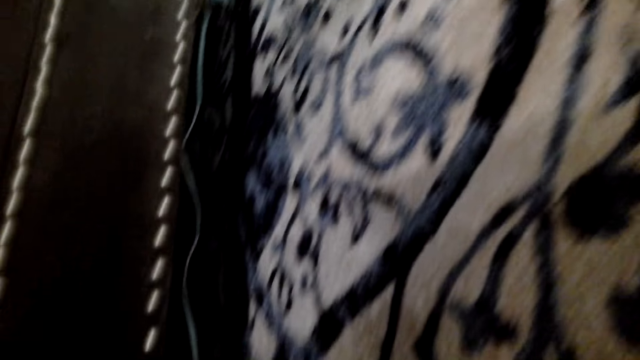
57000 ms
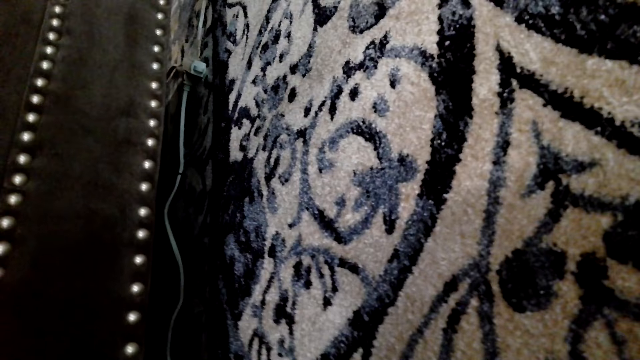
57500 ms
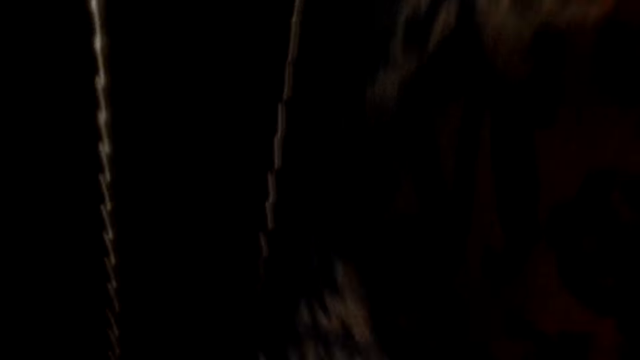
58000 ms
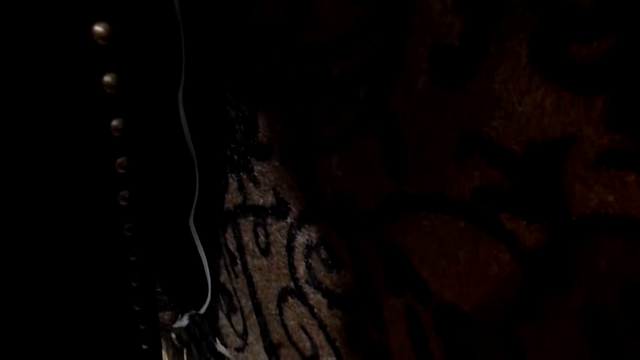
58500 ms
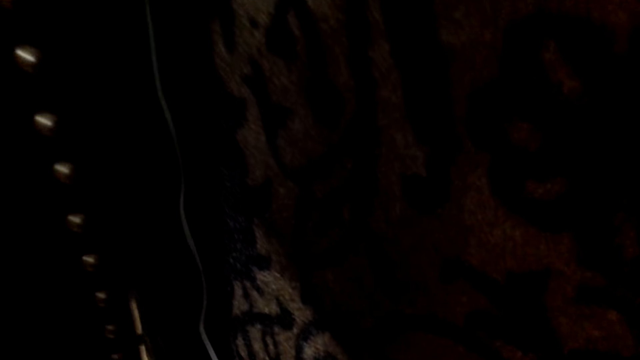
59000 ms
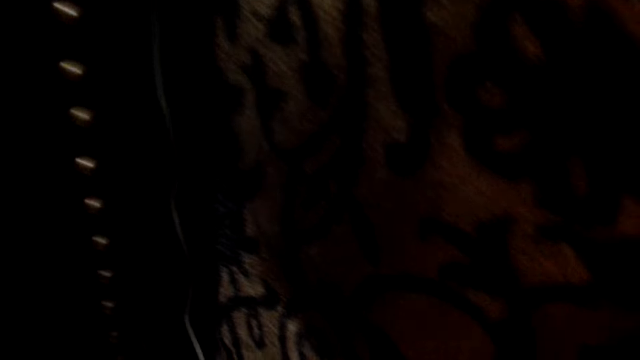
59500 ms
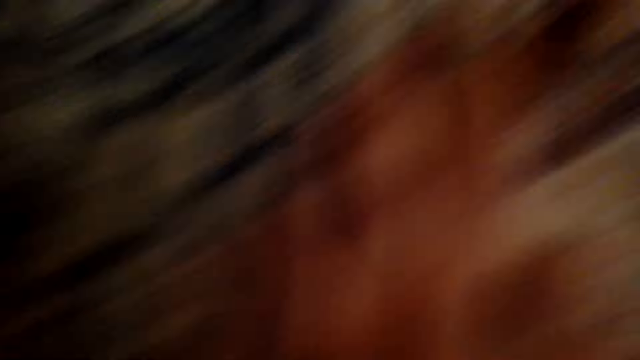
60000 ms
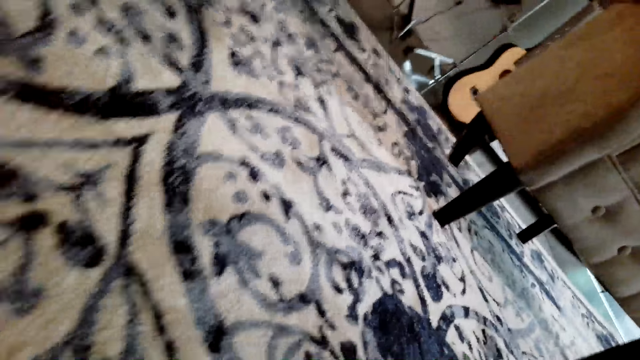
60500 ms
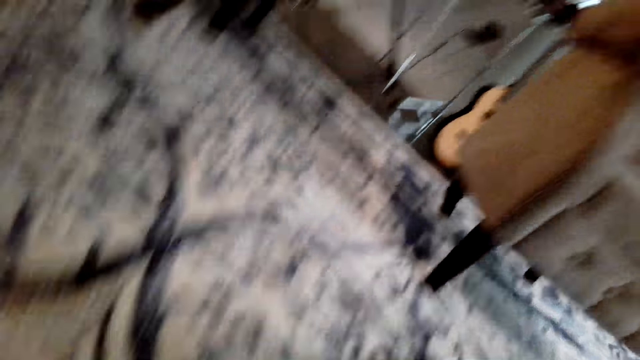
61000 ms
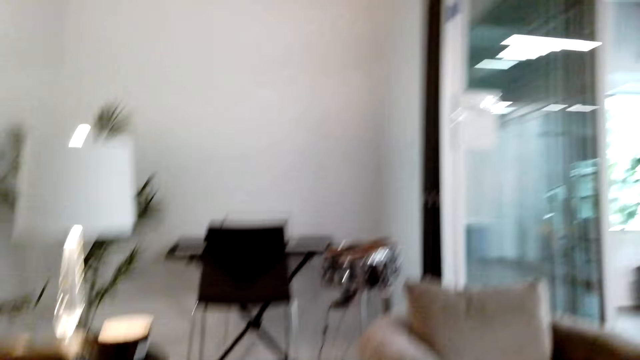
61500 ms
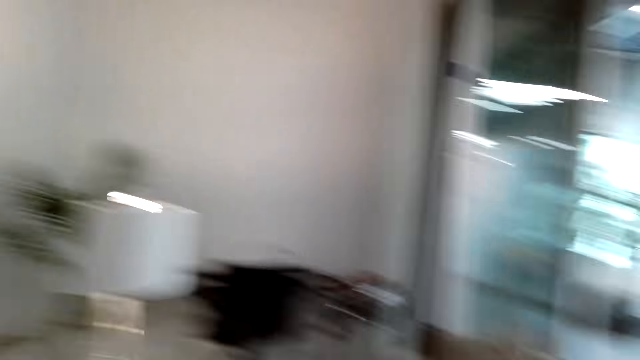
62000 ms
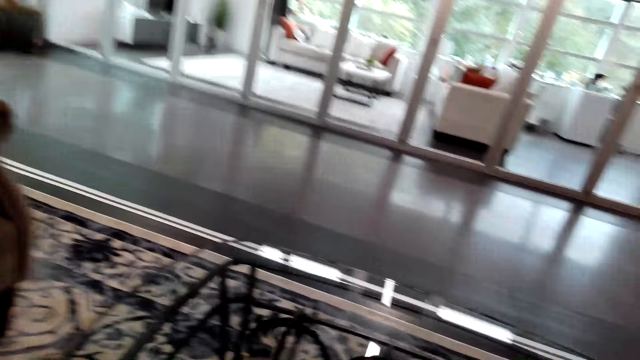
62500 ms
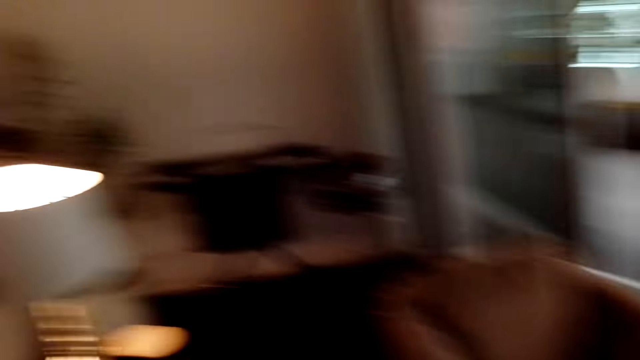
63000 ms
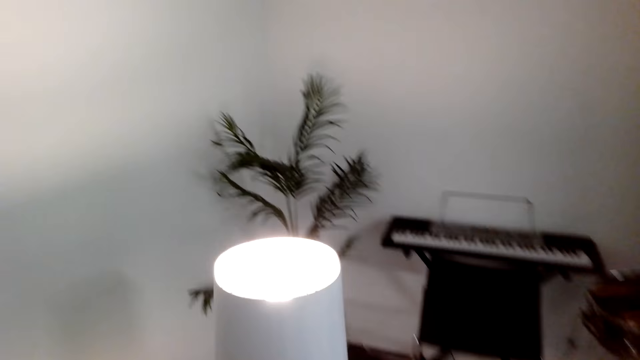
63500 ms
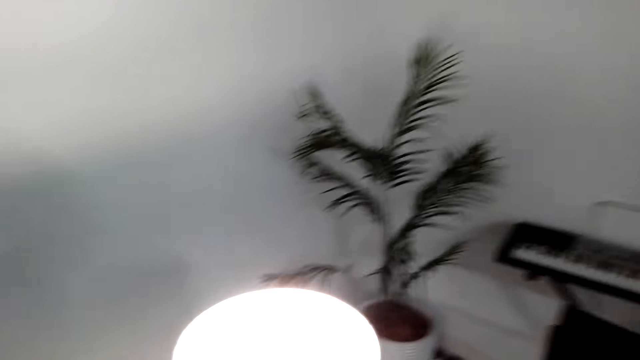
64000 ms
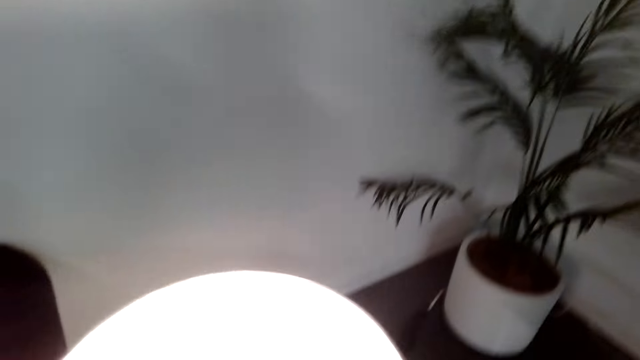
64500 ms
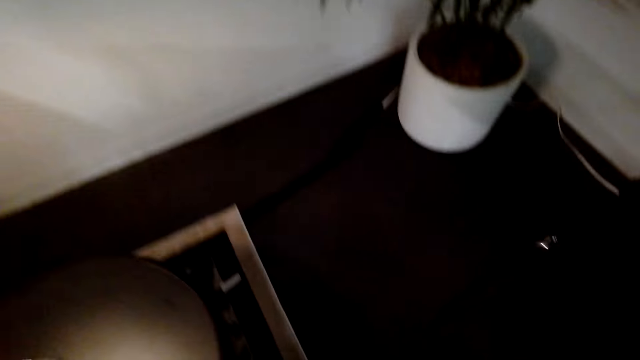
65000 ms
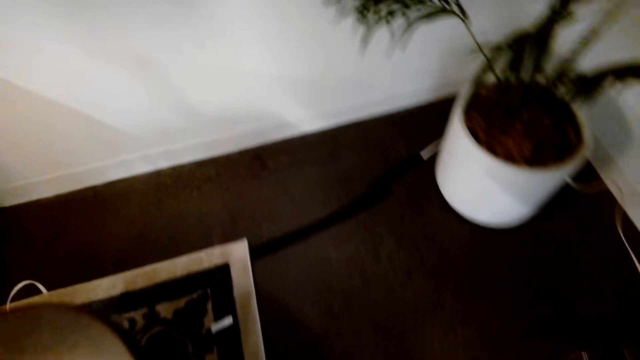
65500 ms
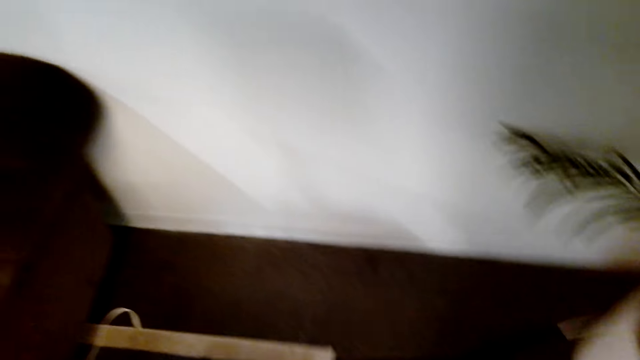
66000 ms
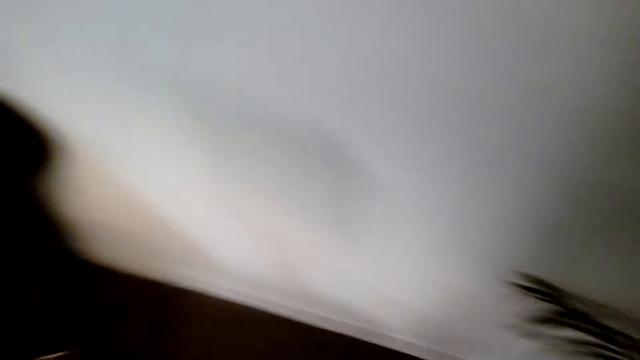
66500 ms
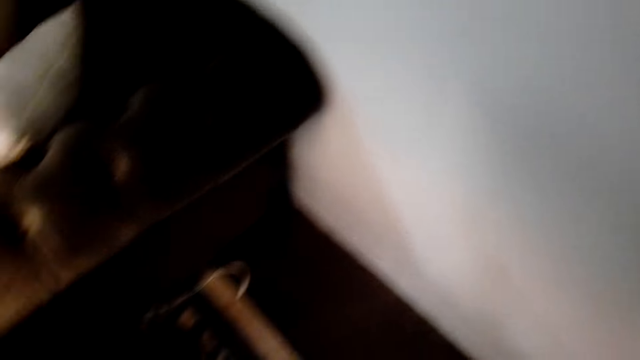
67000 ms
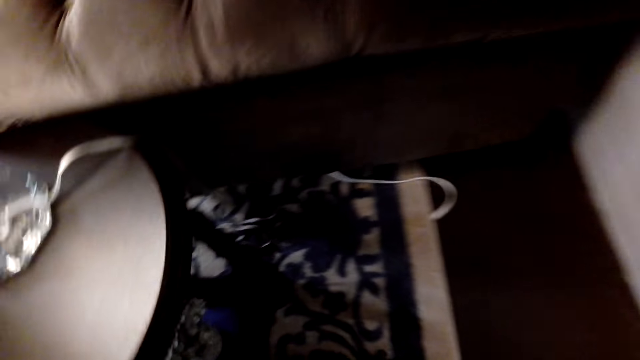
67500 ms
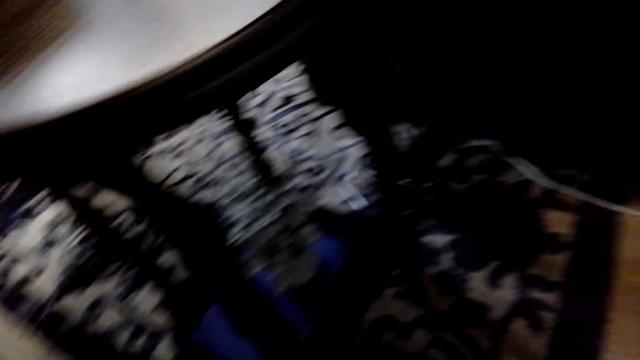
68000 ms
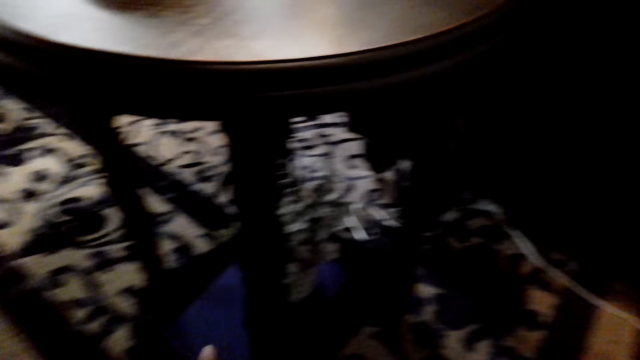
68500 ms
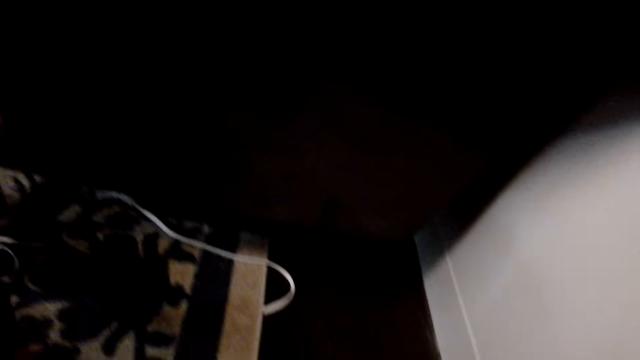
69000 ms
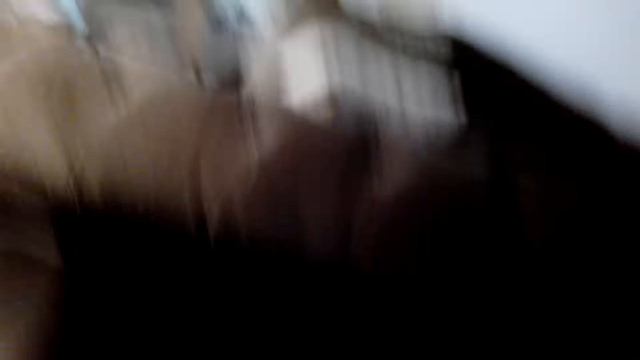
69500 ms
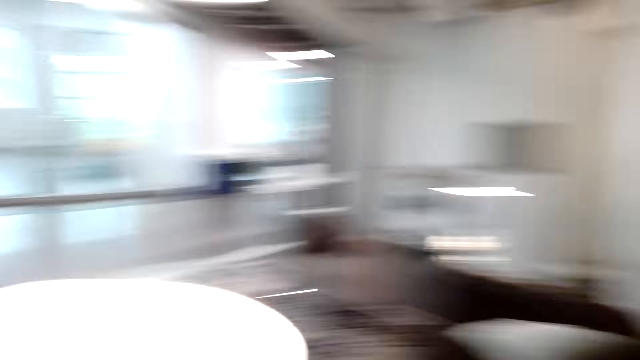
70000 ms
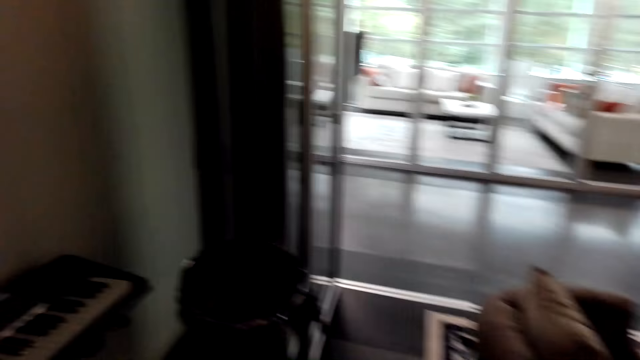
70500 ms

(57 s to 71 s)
The camera wearer bends on the floor. They stand up. They look round the house. They walk around the house.

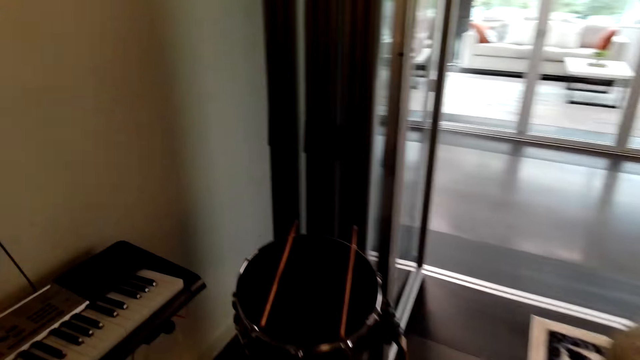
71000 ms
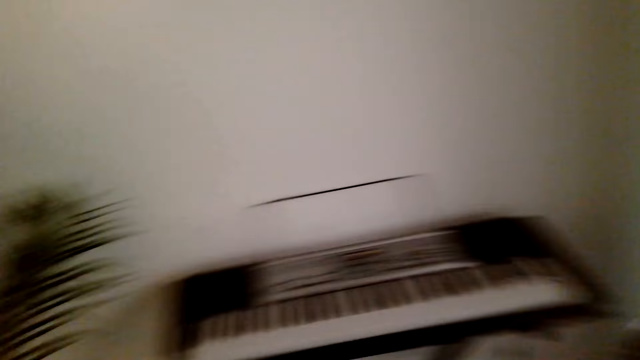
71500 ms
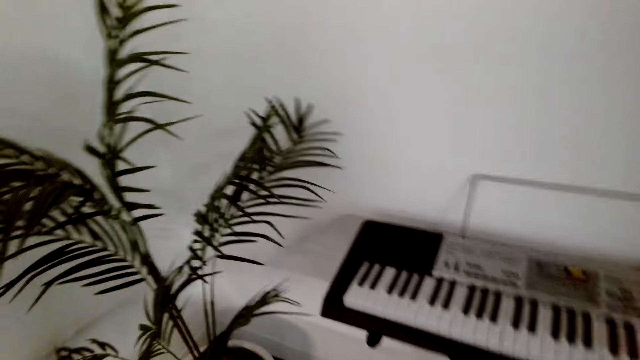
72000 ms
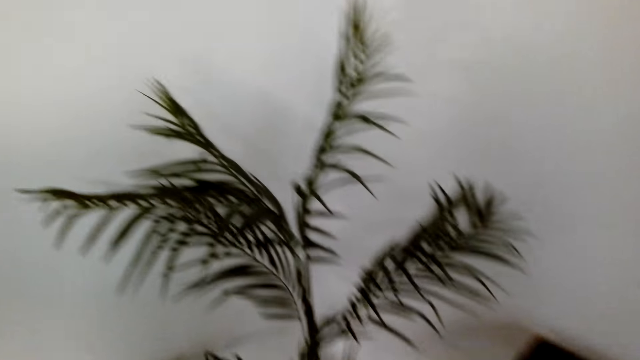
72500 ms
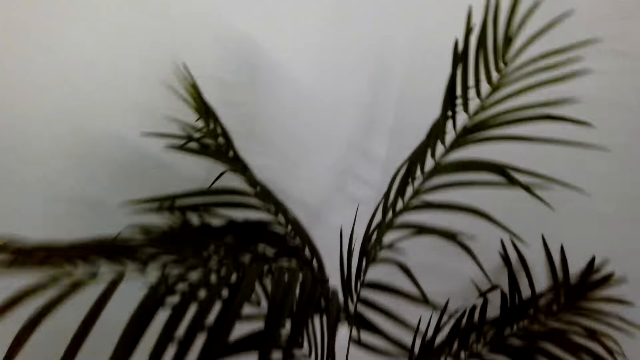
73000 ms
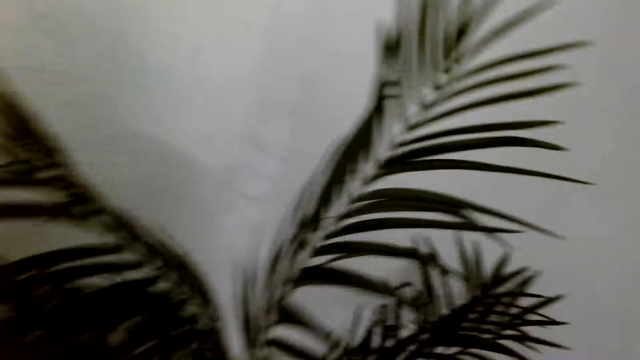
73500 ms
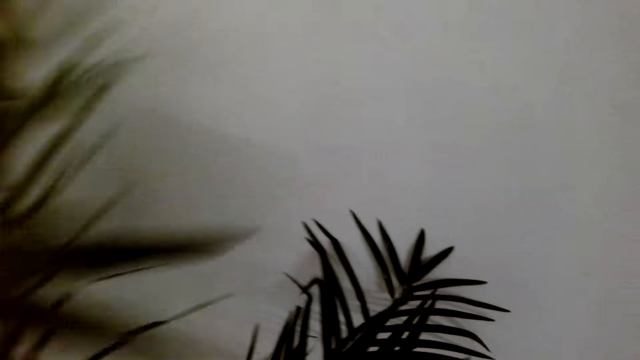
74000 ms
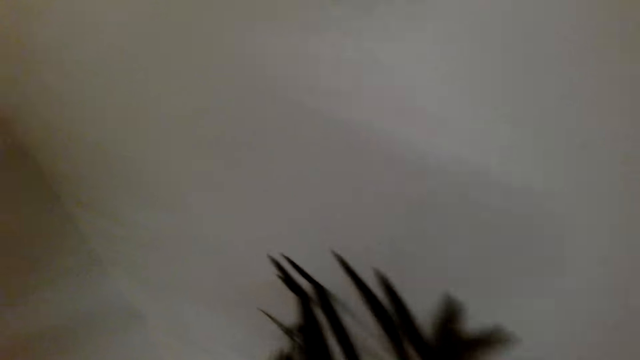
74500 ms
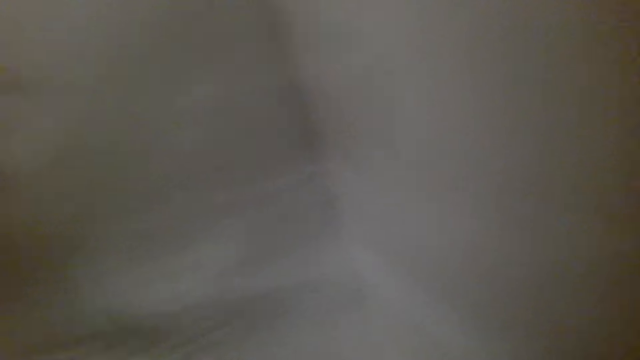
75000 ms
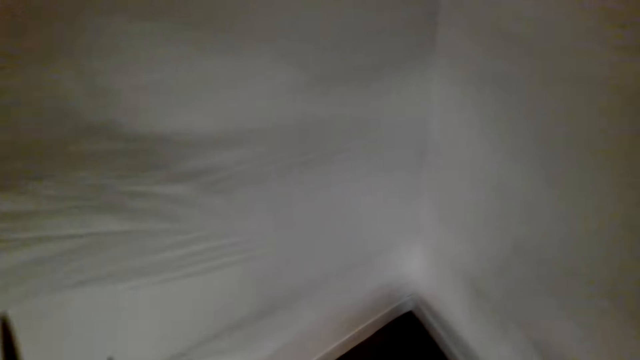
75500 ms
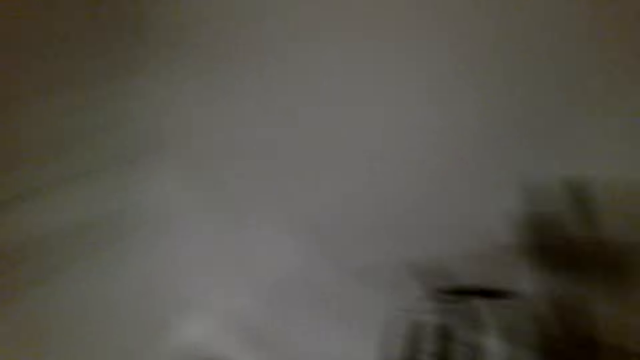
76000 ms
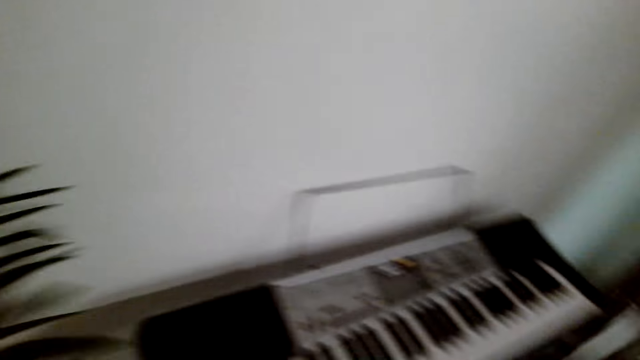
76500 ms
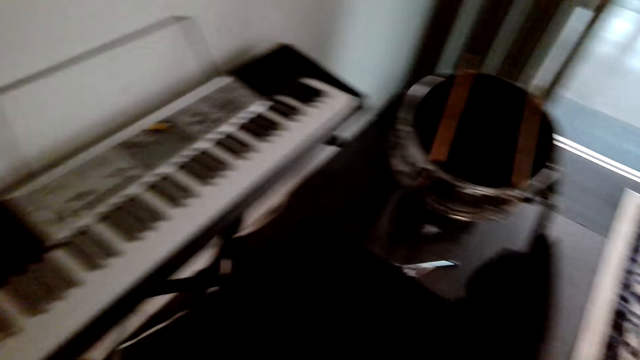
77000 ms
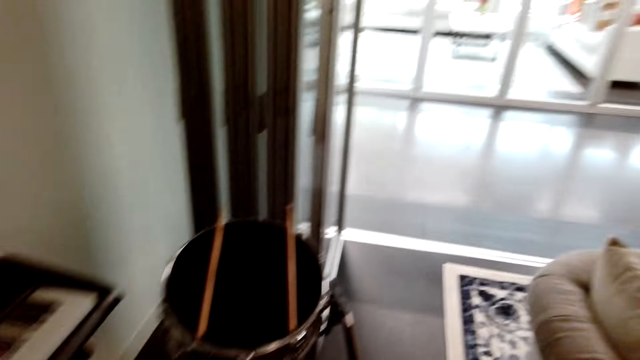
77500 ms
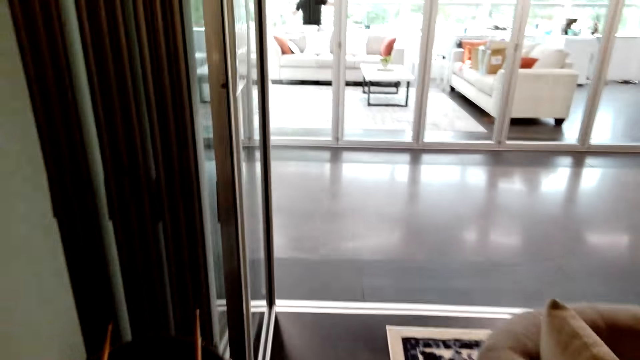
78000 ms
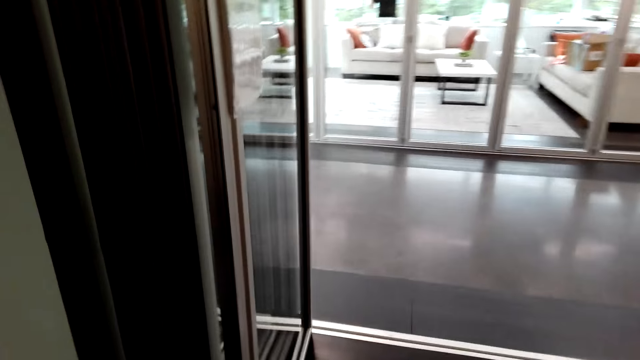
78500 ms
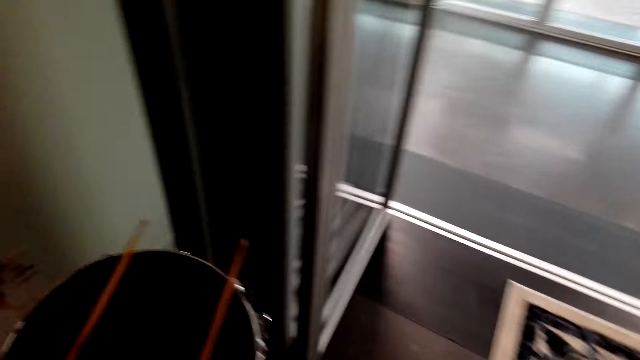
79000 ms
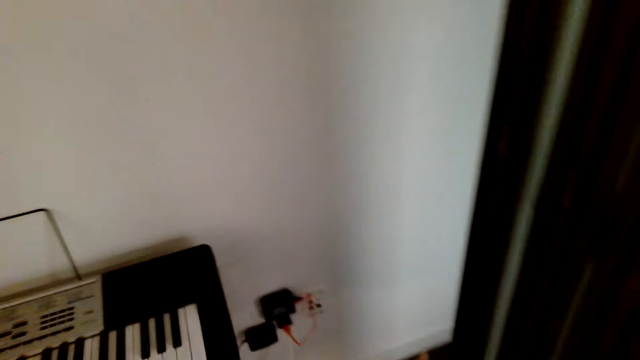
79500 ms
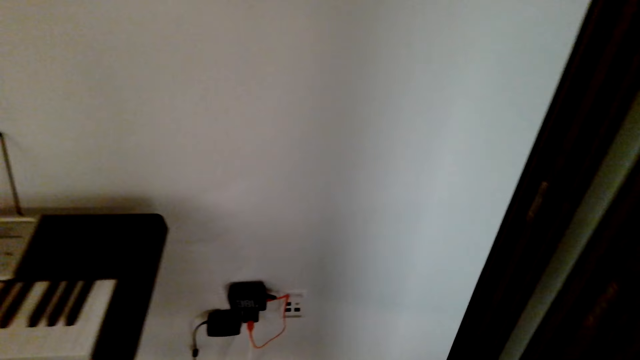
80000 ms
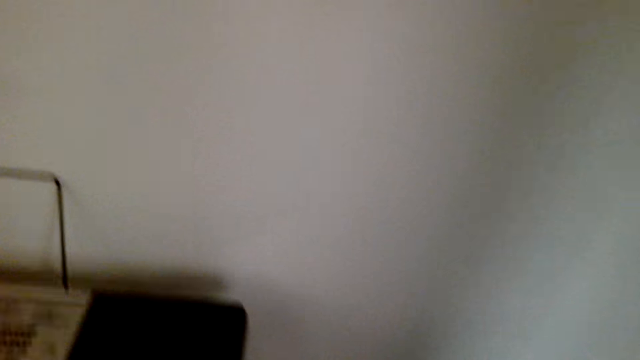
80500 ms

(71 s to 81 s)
The camera wearer looks round the house. They look round the house again.
